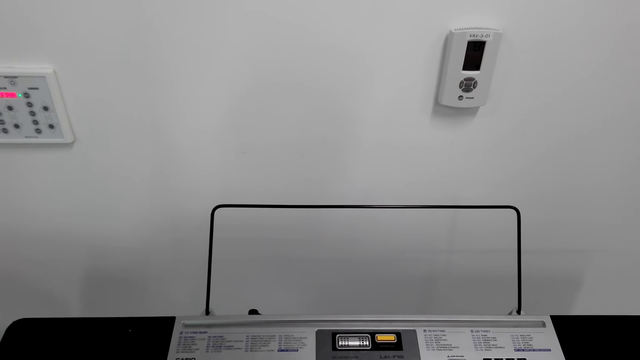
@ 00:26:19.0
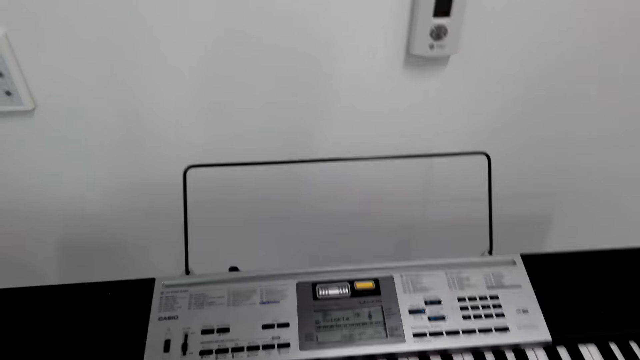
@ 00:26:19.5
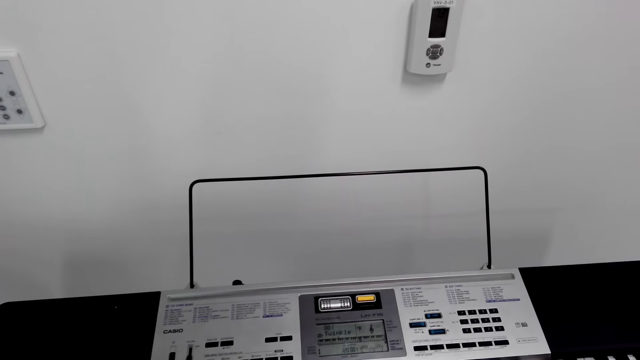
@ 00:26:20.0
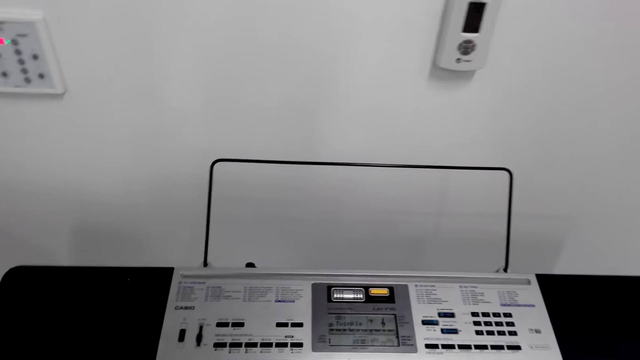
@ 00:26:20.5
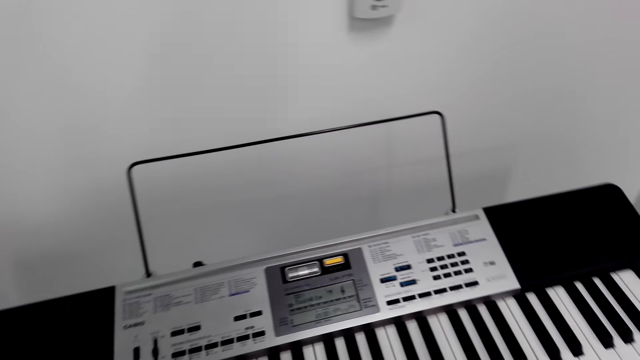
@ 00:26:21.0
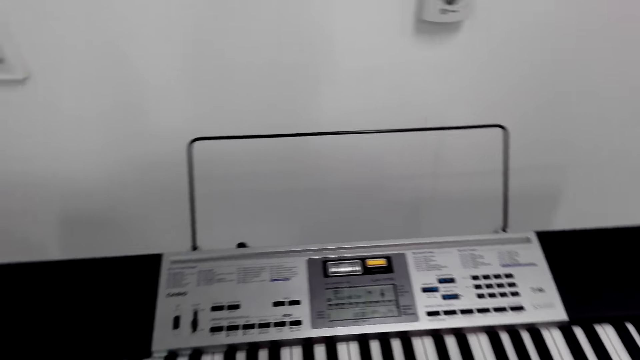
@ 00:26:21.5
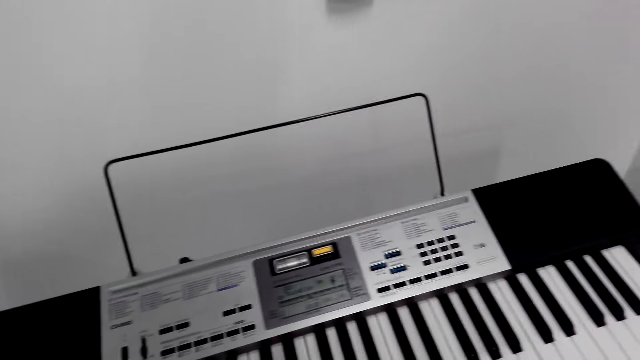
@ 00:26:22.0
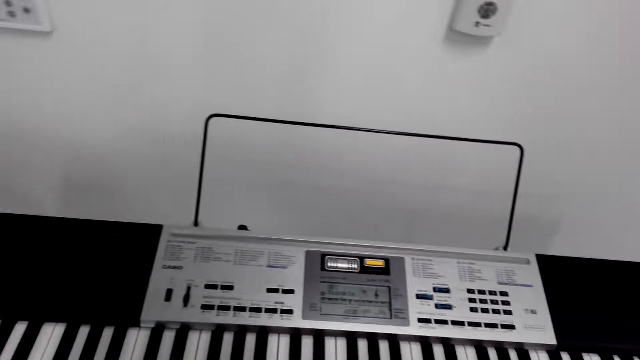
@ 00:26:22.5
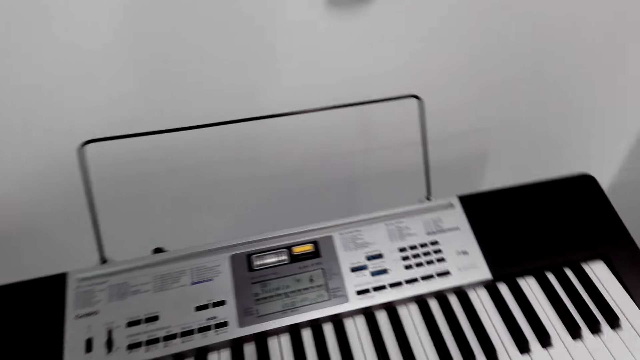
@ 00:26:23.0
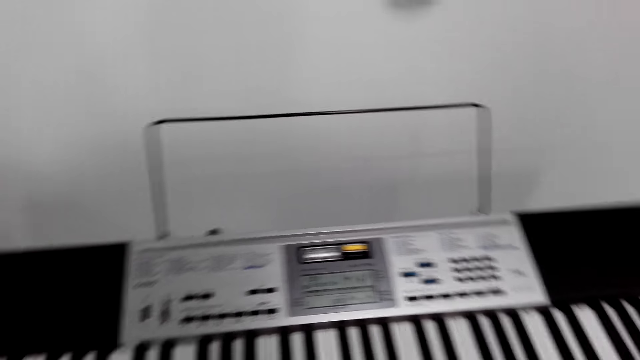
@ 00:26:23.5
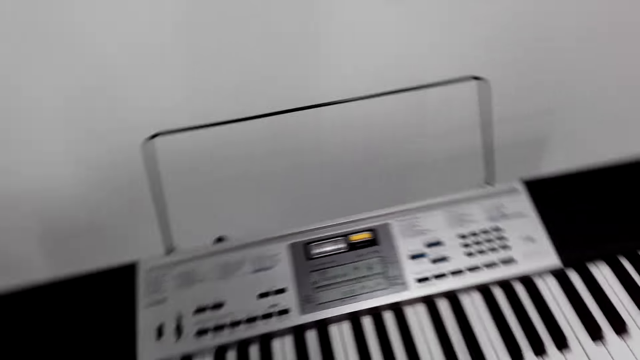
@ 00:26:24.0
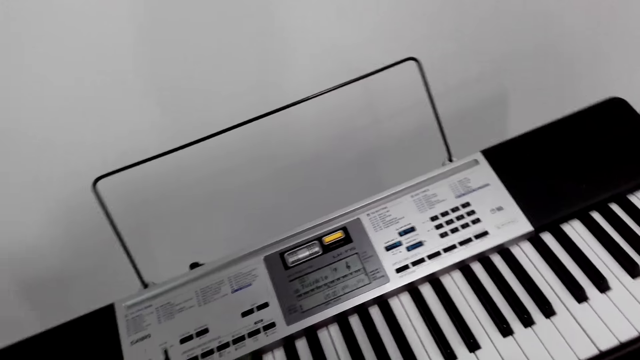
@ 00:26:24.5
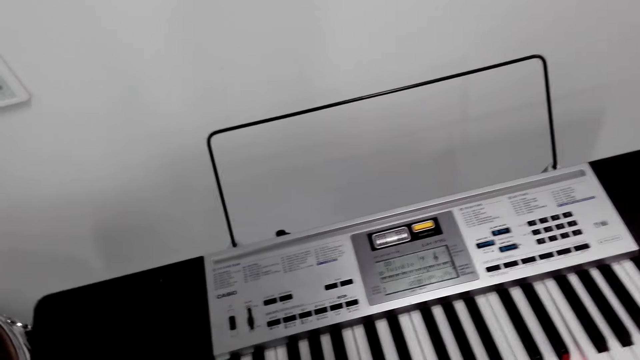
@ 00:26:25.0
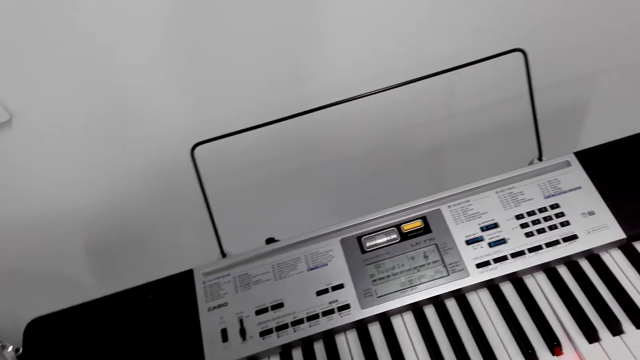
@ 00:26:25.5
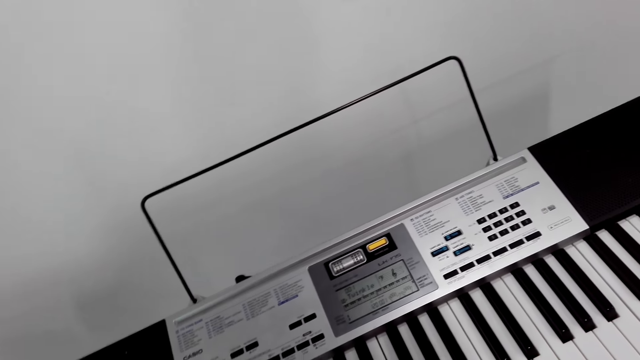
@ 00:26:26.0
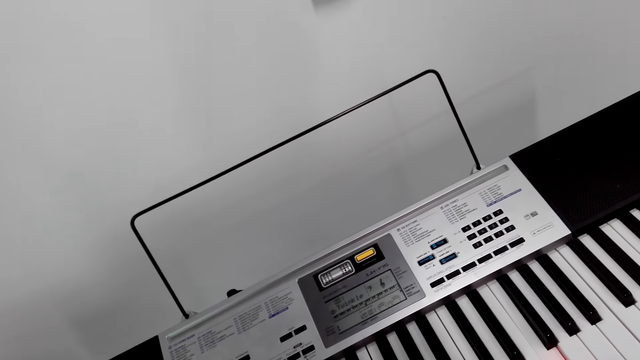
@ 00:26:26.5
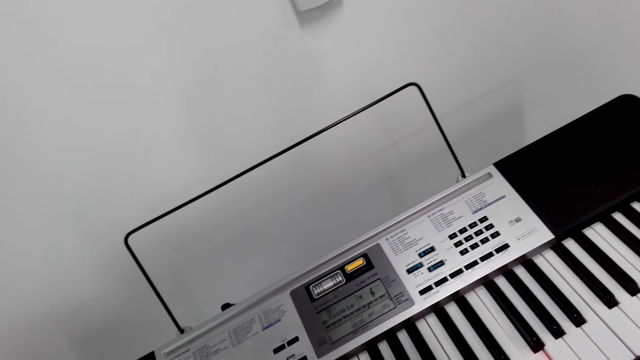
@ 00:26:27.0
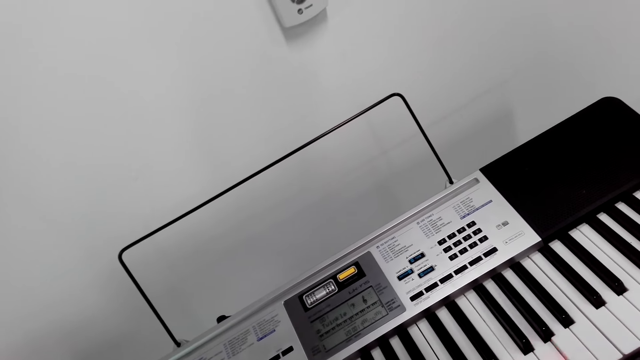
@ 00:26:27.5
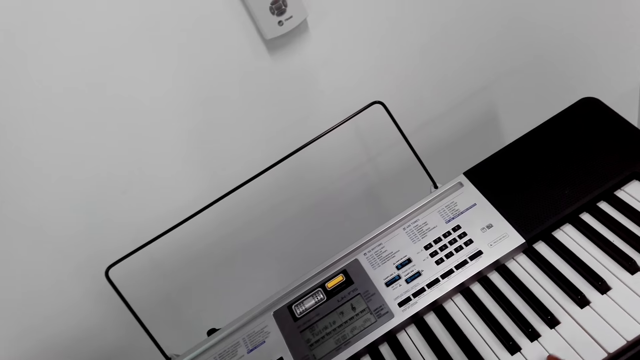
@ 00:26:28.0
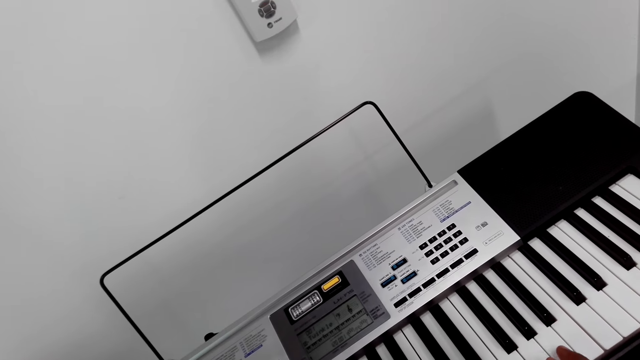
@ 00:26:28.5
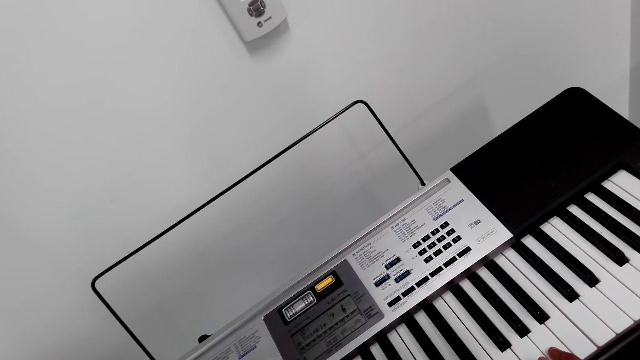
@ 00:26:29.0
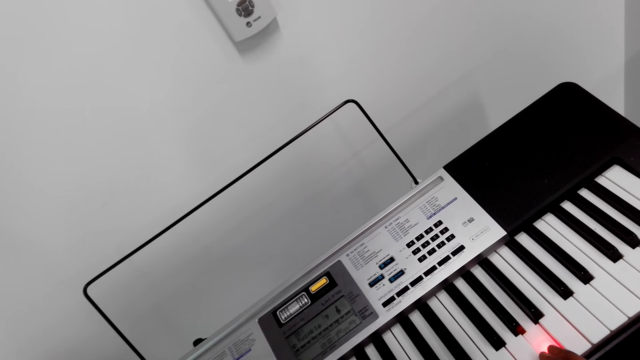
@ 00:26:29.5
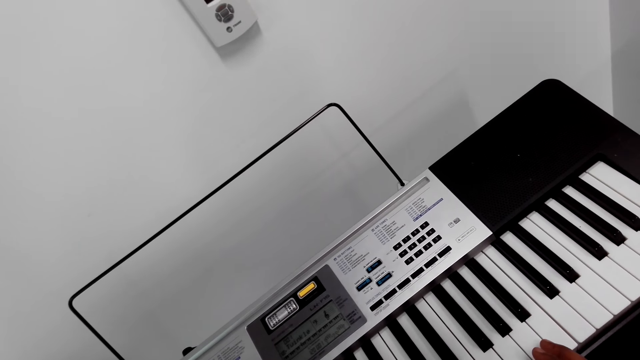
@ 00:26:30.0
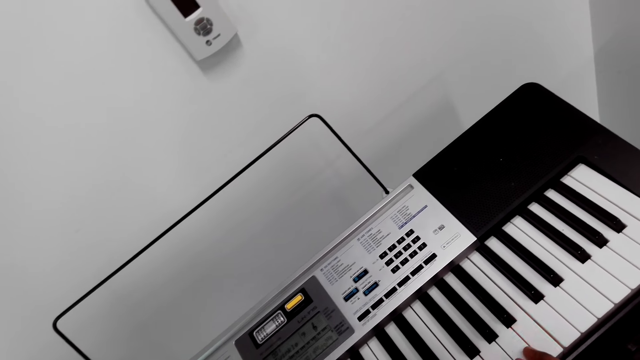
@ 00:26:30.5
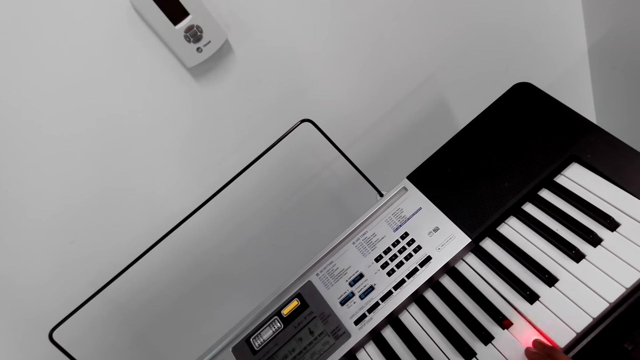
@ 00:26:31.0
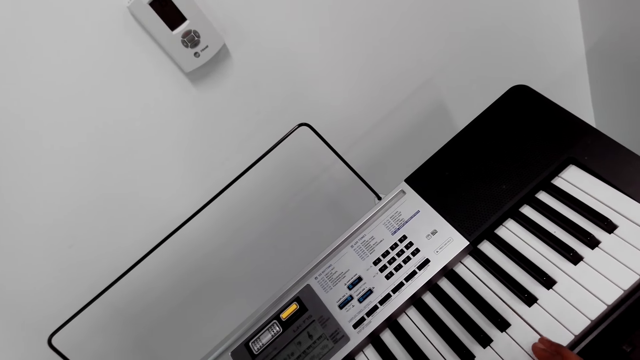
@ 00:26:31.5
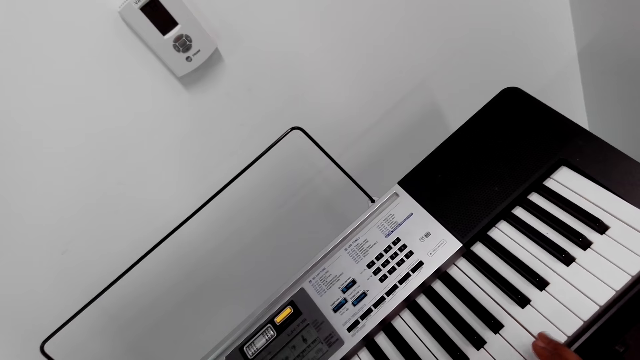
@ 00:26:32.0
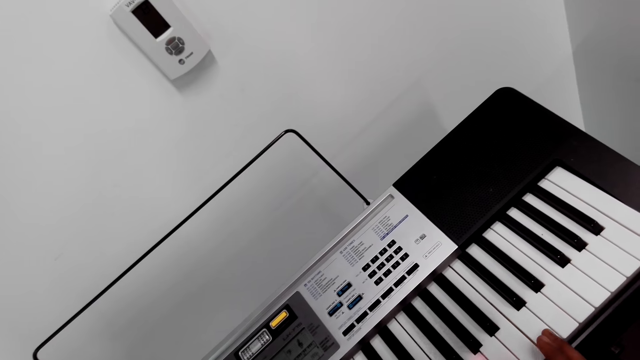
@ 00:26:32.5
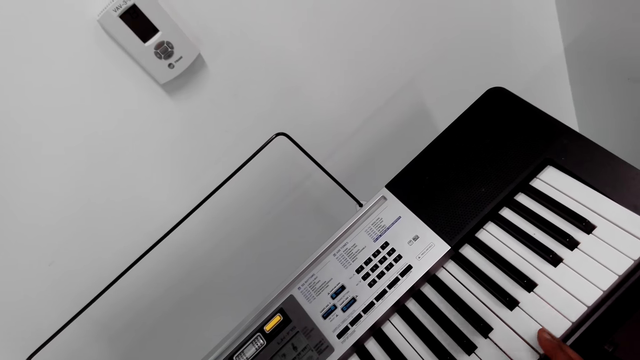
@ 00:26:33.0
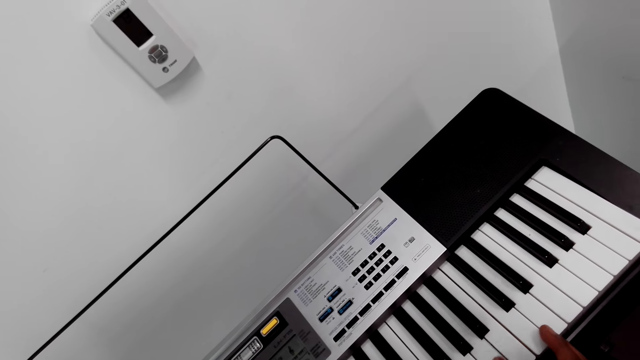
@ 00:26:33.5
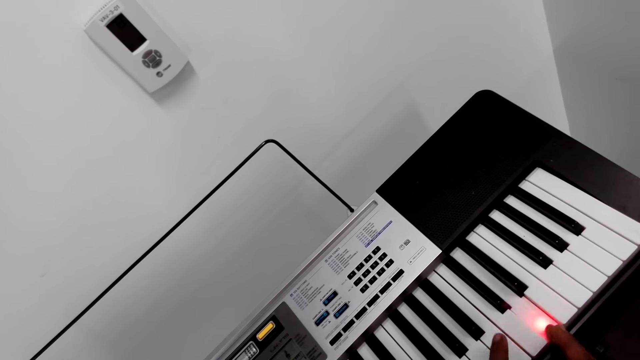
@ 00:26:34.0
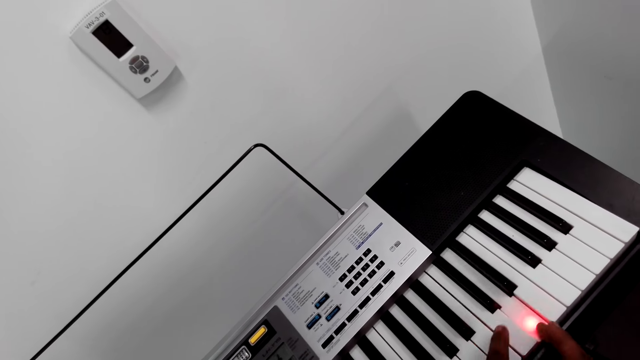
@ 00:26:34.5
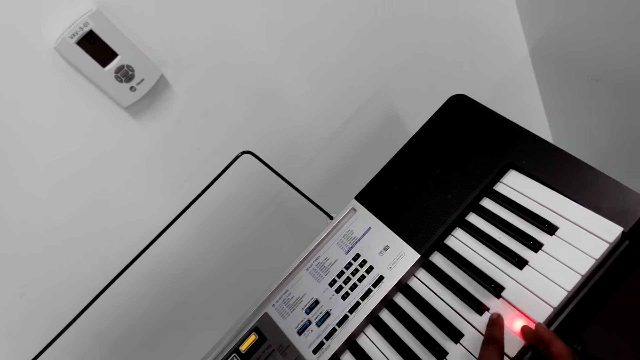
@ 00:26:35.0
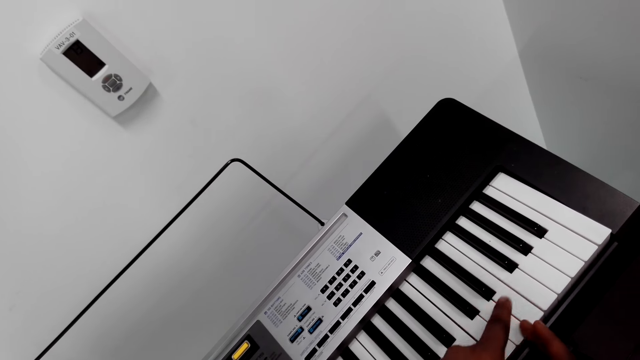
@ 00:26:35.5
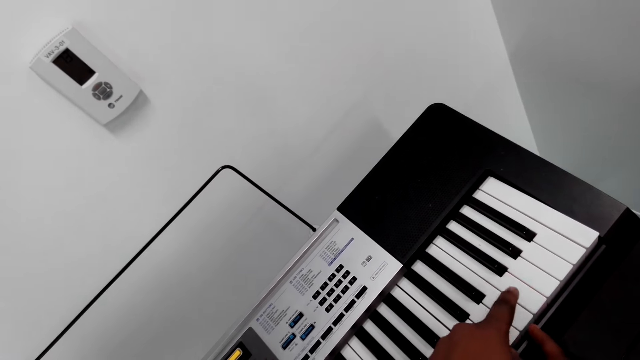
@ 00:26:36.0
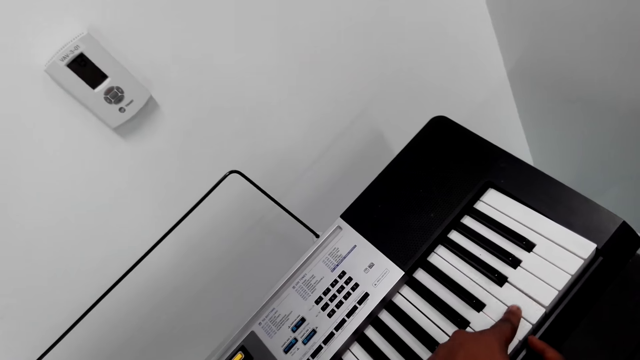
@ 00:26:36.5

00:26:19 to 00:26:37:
The camera wearer moves side by side. They lean the head on one side. They play the piano.
